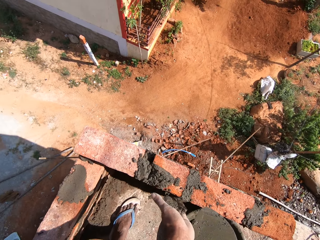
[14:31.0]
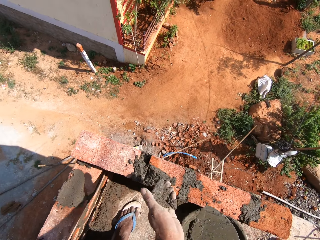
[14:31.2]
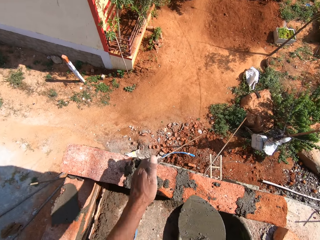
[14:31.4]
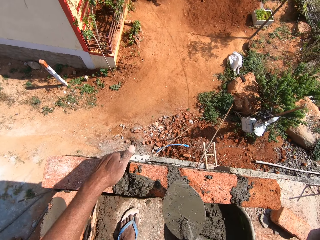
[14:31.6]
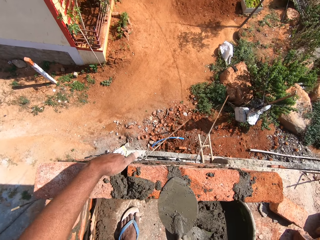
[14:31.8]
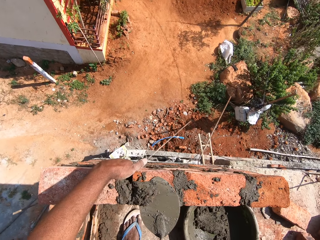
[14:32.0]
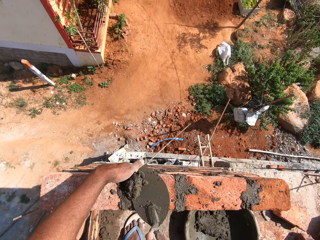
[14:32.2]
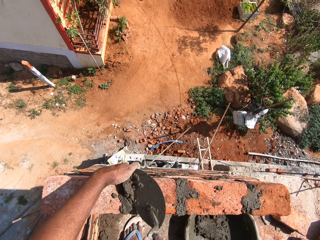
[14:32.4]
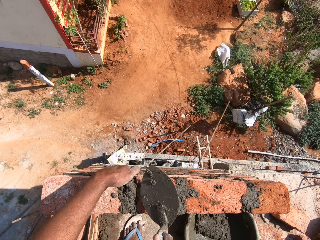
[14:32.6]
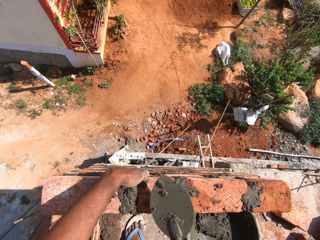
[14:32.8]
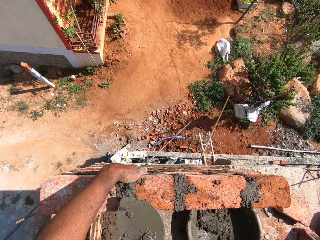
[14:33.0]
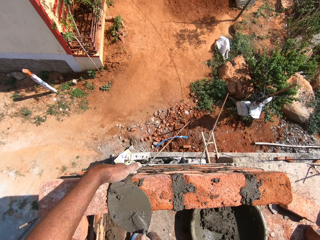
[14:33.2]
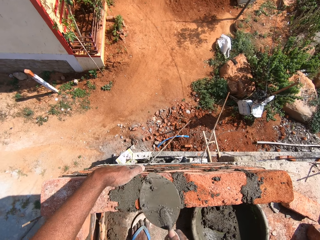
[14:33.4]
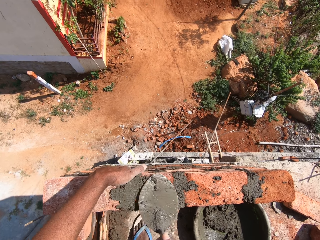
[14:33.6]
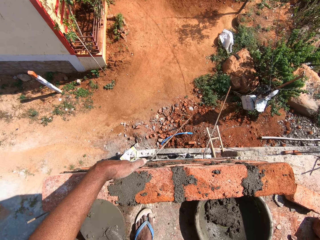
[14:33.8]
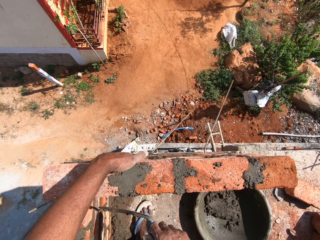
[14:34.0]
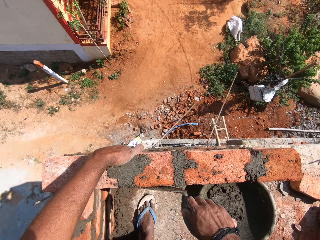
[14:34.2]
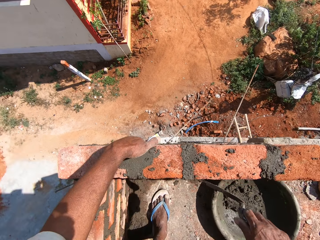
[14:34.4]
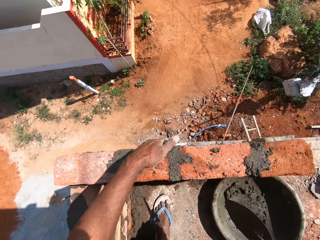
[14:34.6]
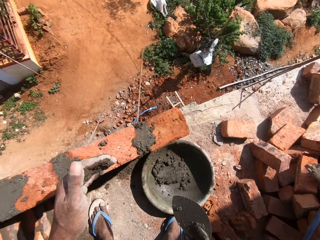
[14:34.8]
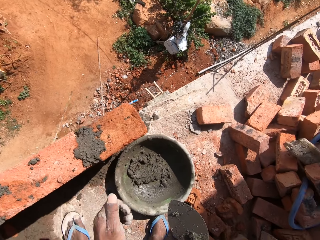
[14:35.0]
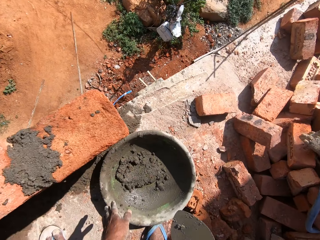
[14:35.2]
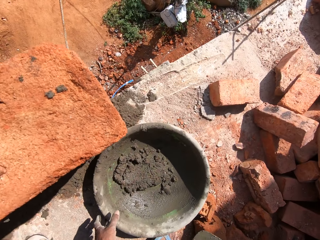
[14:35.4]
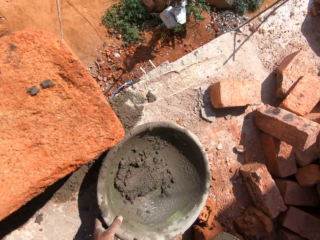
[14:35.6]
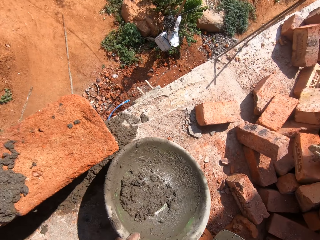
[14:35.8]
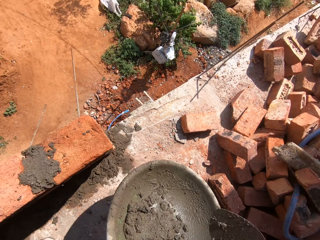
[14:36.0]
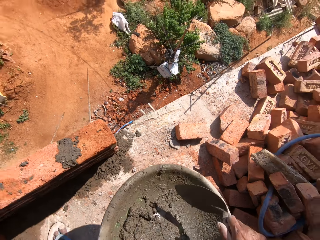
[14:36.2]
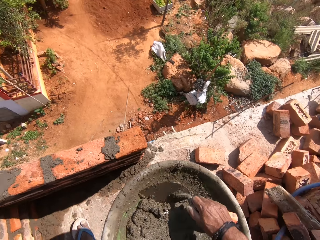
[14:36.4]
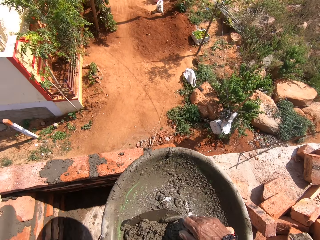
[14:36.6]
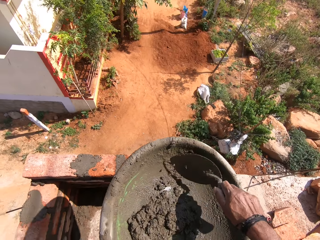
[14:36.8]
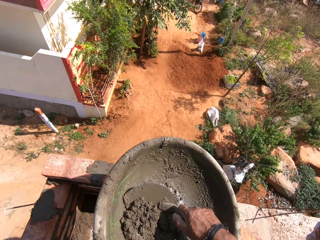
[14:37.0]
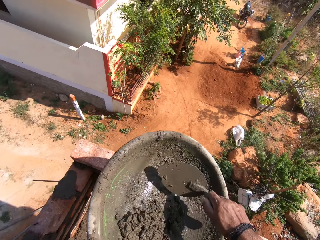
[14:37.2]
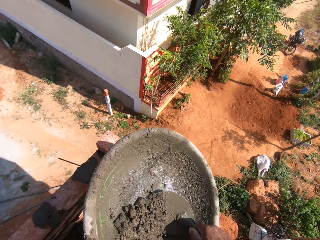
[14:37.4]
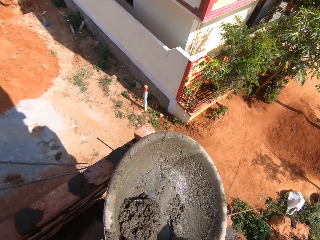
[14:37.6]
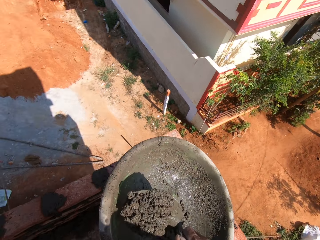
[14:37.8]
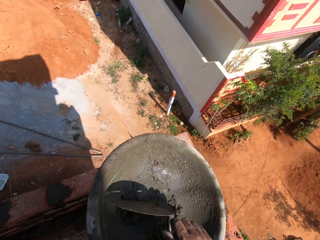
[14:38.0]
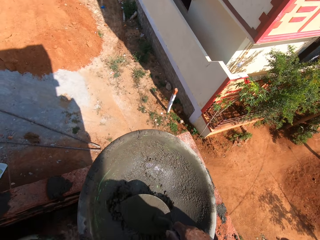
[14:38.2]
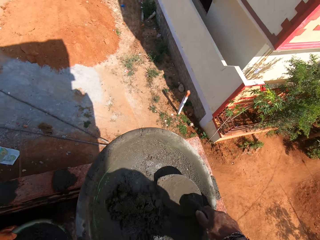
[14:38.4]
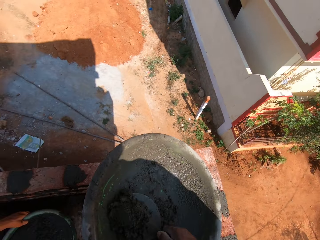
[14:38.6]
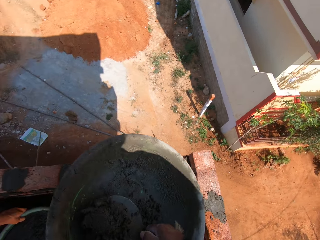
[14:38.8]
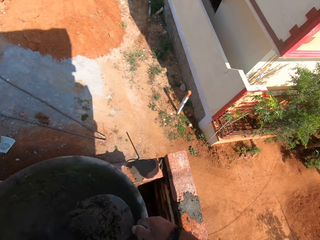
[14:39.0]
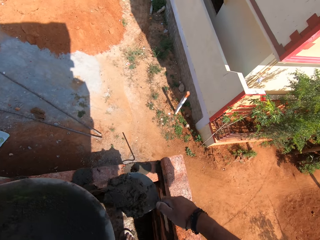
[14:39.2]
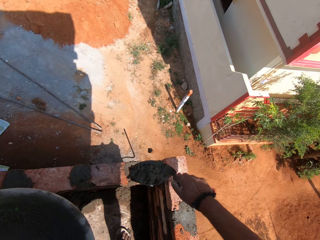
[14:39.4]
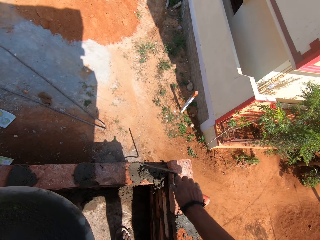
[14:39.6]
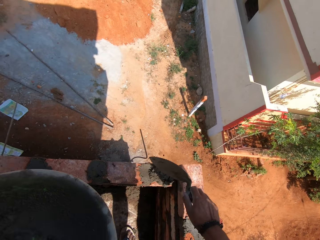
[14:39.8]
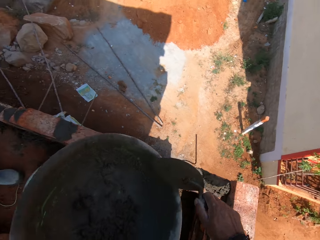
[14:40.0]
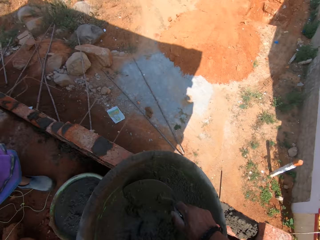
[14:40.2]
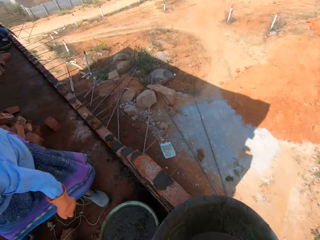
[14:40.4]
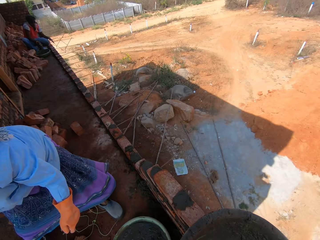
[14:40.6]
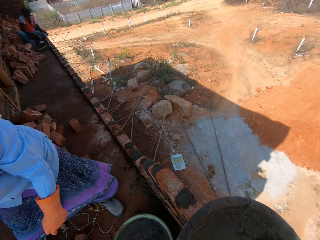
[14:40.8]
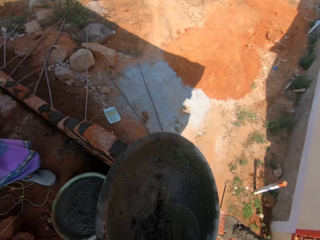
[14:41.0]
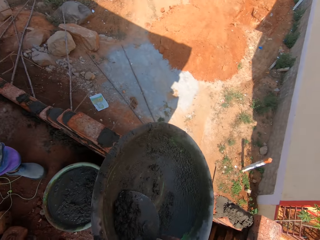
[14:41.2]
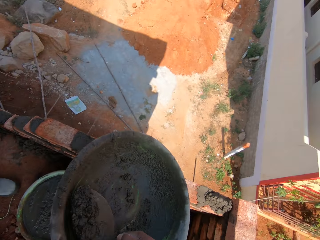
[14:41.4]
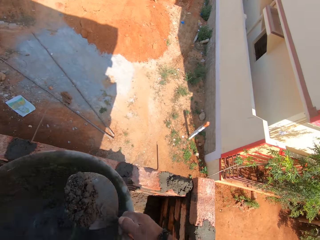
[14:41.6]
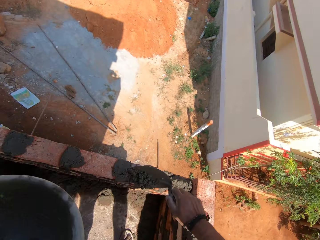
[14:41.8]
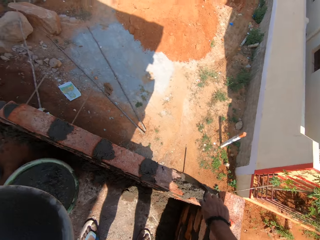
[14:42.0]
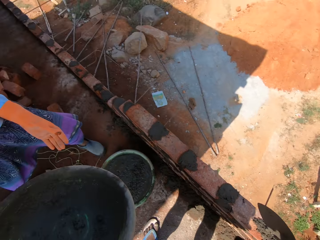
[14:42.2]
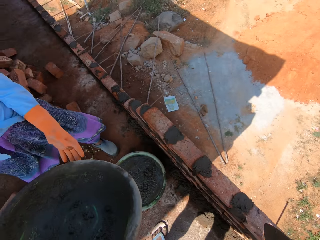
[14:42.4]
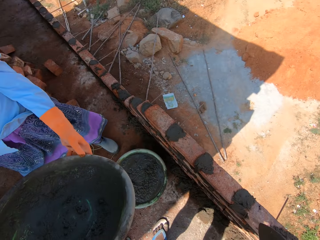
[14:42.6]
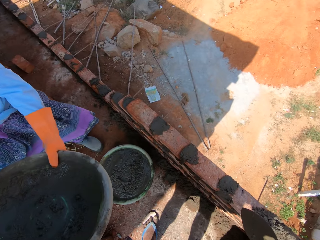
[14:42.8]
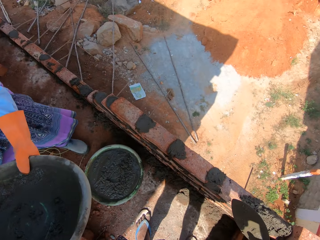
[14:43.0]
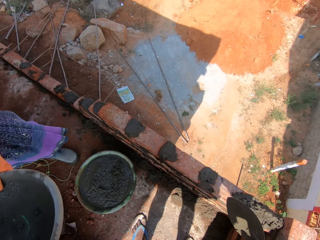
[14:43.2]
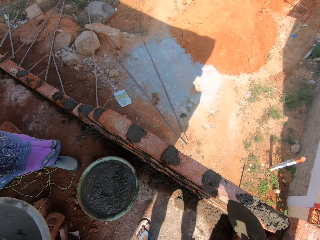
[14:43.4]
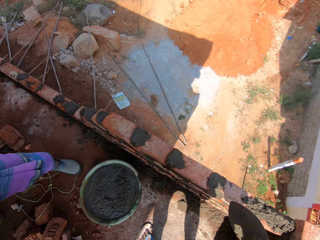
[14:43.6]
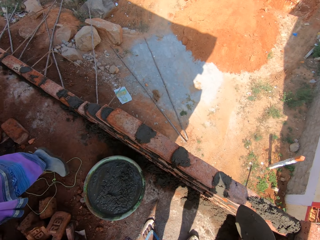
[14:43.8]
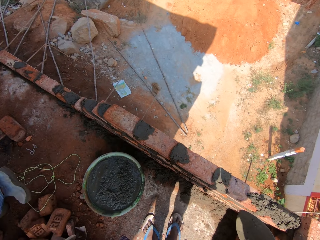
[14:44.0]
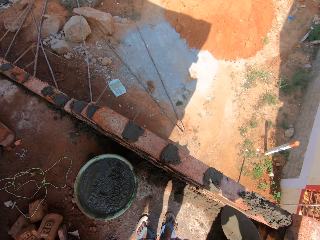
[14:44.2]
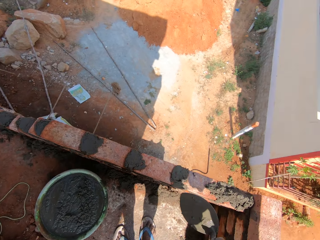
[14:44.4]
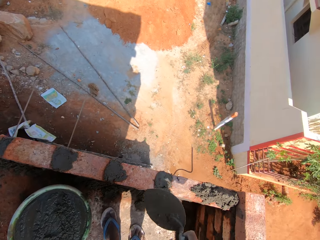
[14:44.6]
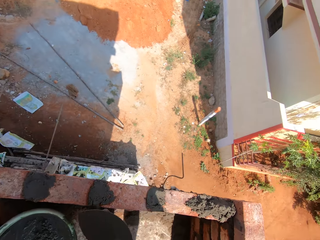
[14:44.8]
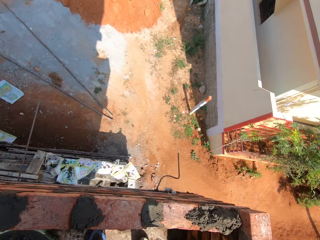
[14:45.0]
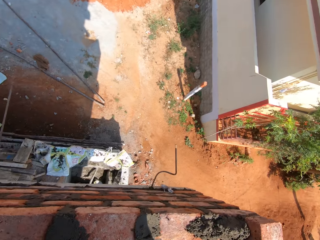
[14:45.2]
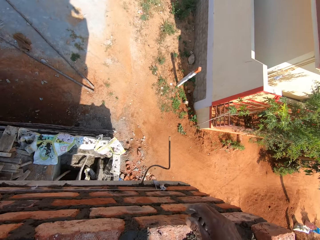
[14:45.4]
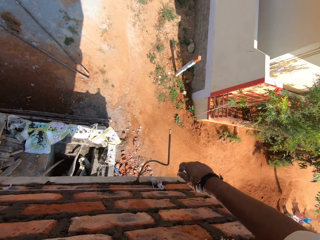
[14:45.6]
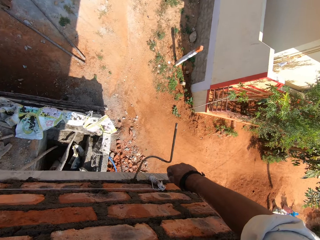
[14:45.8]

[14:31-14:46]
The camera wearer applies the mortar on the bricks. They lift up the tasla, mix the mortar, scoop the mortar with the trowel, and apply the mortar on the bricks. They scoop the mortar with the trowel. A woman stands up. The camera wearer applies the mortar on the bricks and gives the woman the tasla.

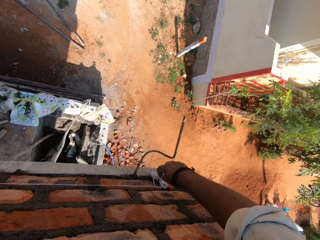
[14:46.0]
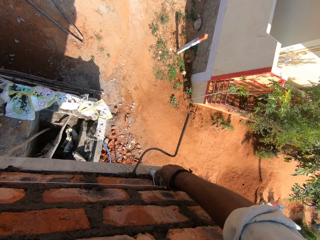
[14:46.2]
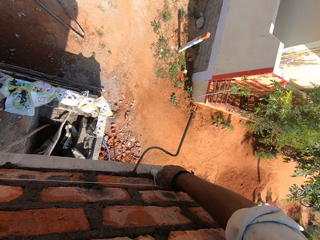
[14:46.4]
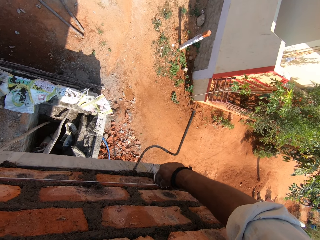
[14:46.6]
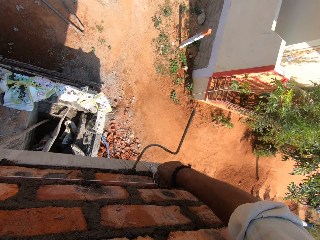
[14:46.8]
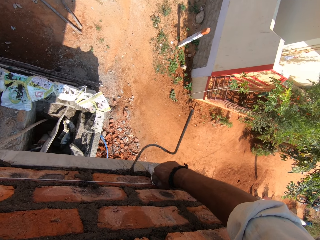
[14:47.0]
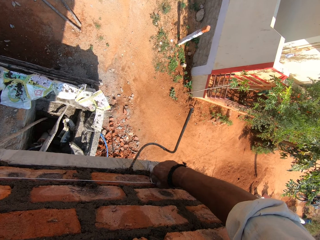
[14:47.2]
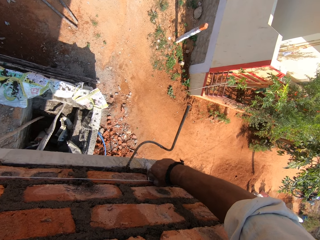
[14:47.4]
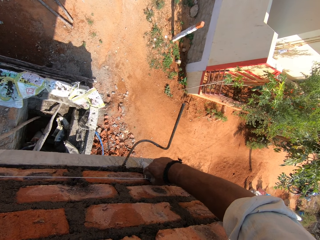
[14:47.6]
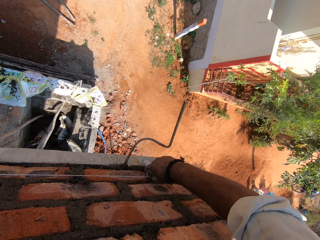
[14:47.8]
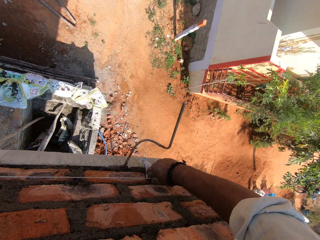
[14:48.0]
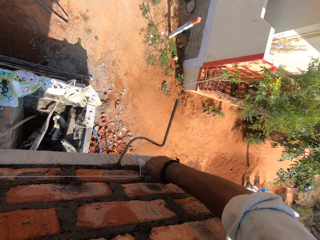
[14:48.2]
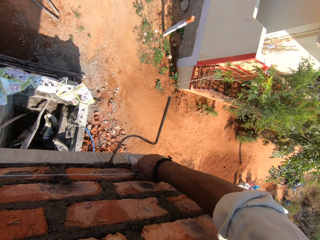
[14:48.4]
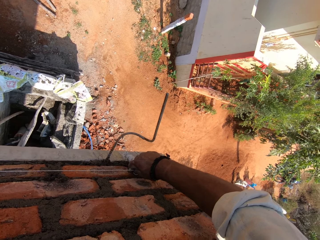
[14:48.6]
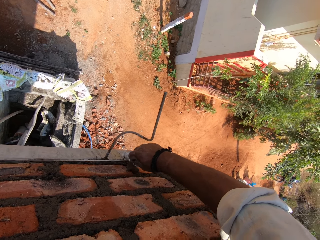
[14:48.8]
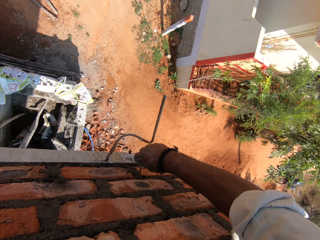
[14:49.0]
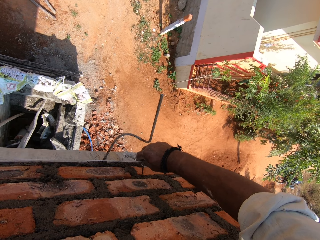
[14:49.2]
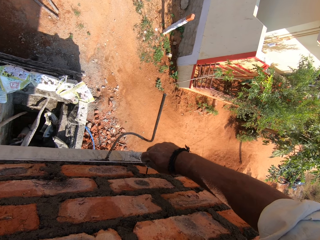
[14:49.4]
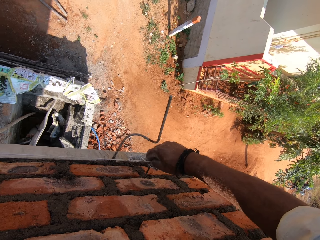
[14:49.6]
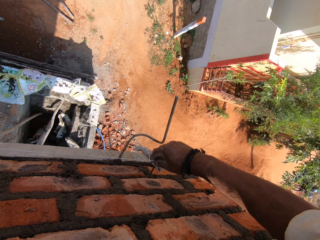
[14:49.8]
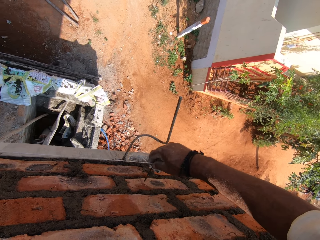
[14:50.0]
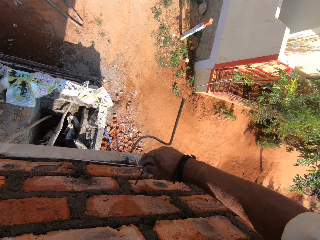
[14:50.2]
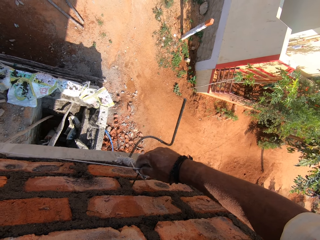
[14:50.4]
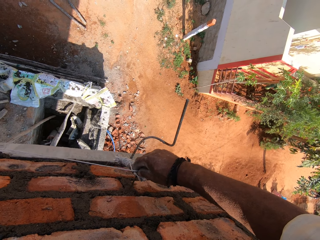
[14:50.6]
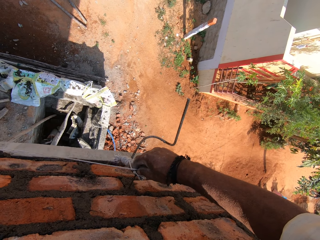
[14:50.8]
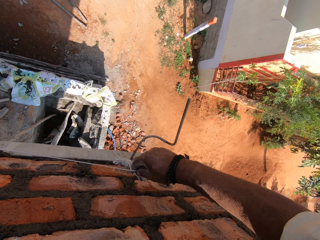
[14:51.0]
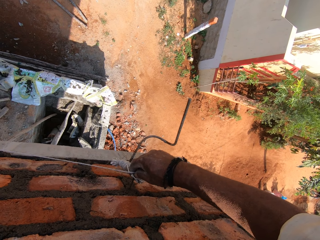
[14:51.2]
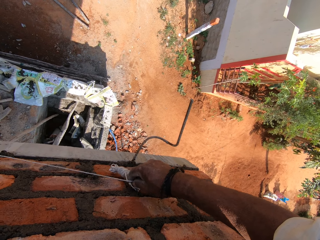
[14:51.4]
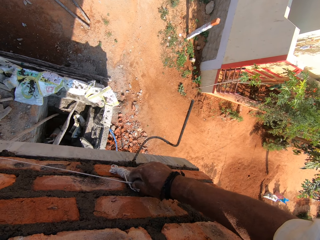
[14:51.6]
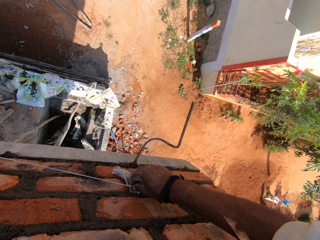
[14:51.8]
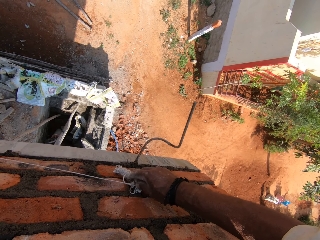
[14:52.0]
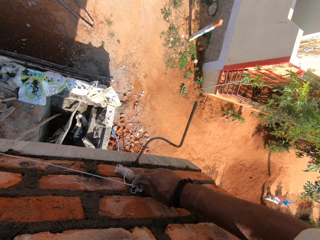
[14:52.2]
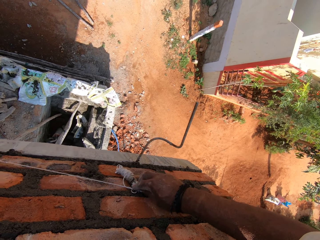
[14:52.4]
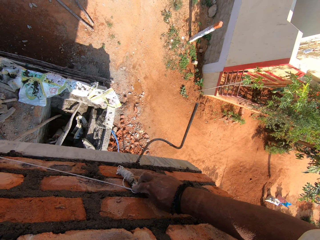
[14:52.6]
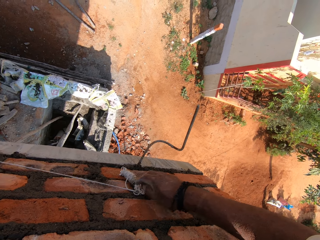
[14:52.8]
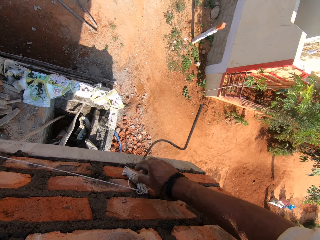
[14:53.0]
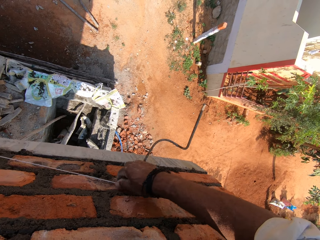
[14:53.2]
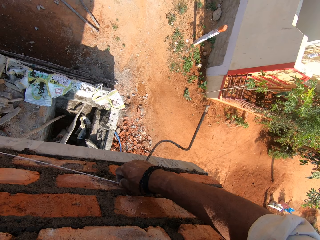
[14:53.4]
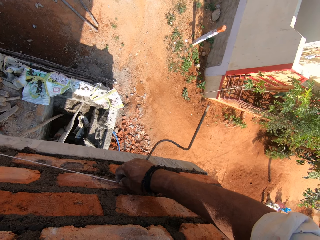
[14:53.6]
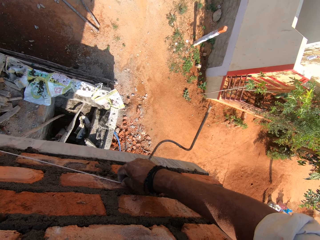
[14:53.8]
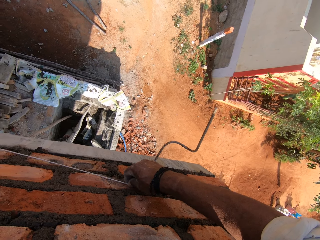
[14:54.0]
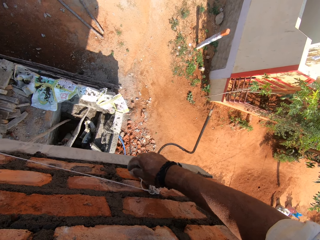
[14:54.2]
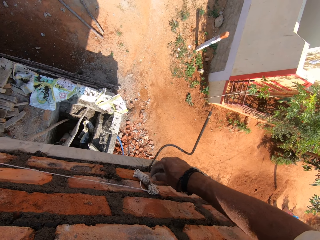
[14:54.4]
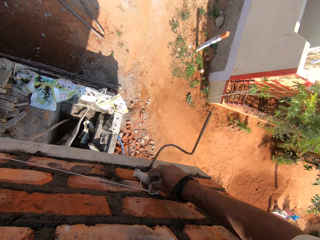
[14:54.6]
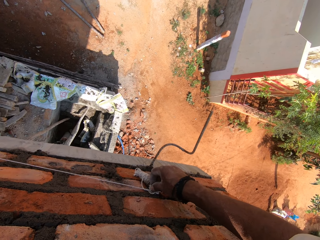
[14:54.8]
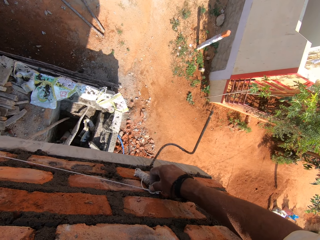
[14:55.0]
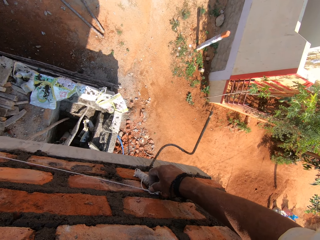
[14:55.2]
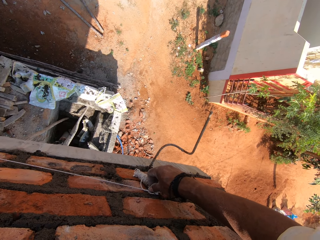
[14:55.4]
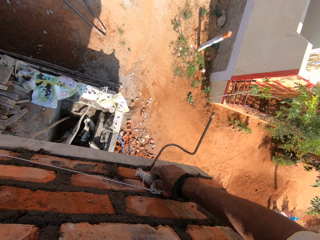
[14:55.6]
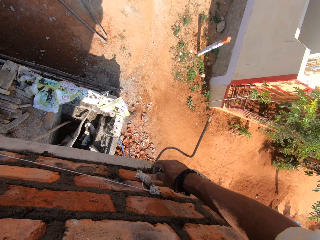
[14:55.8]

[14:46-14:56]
The camera wearer removes a nail from the wall and picks up the string on the block. They insert the nail in the wall on the mortar. They touch the string.
